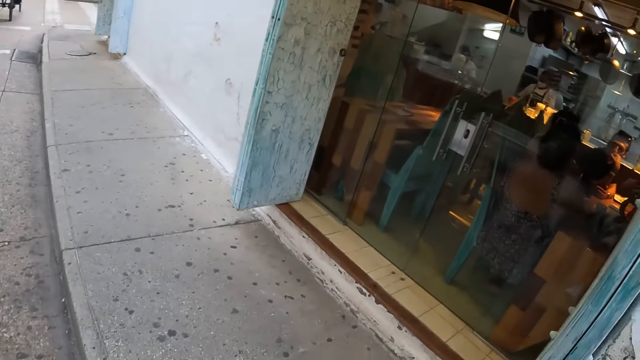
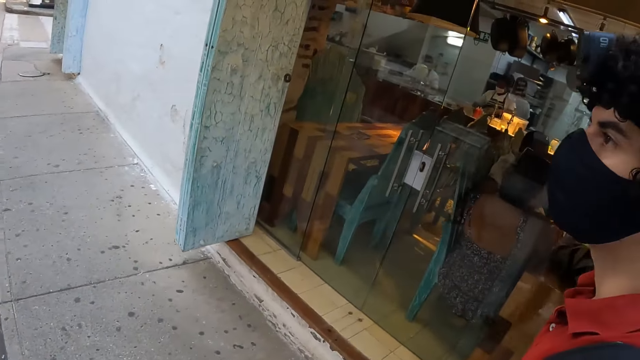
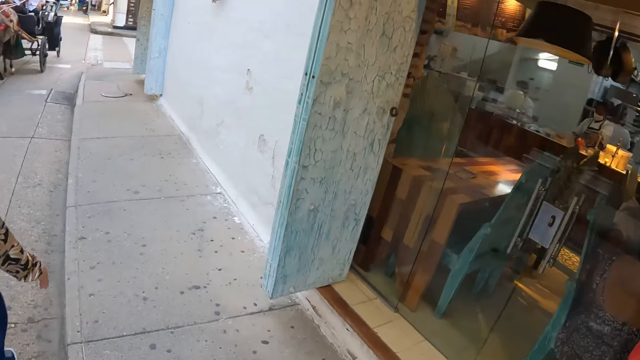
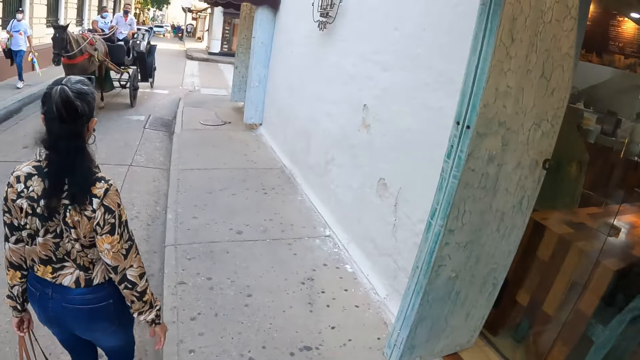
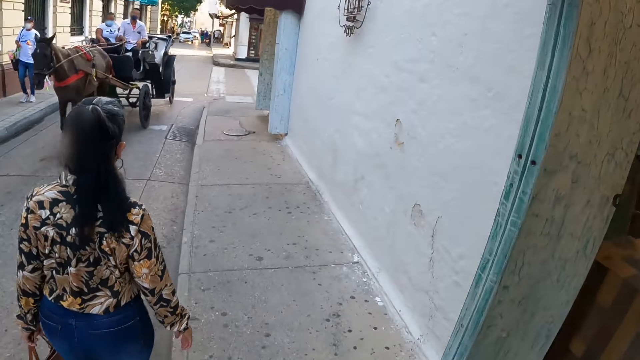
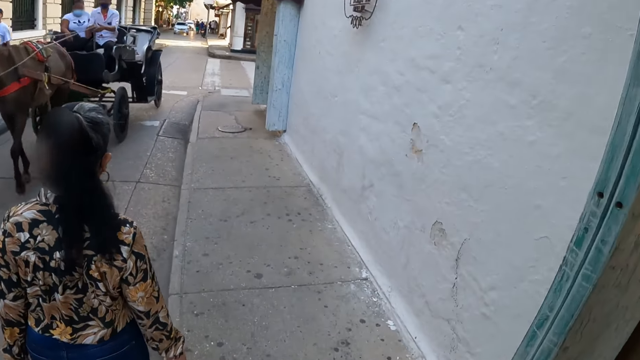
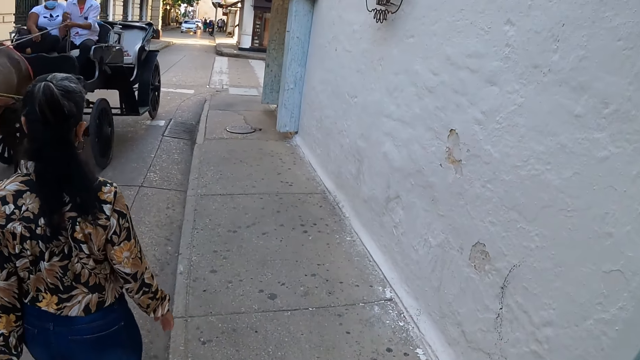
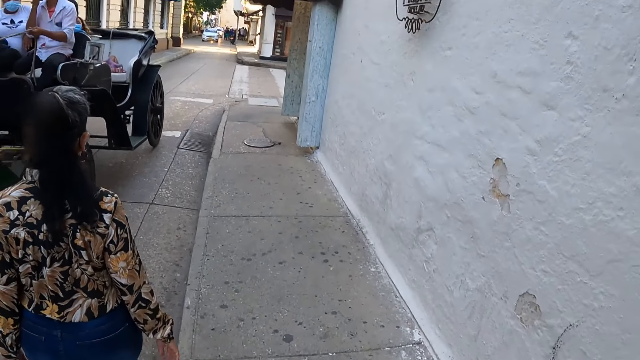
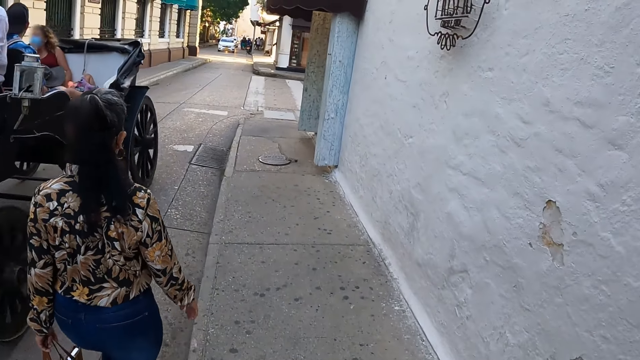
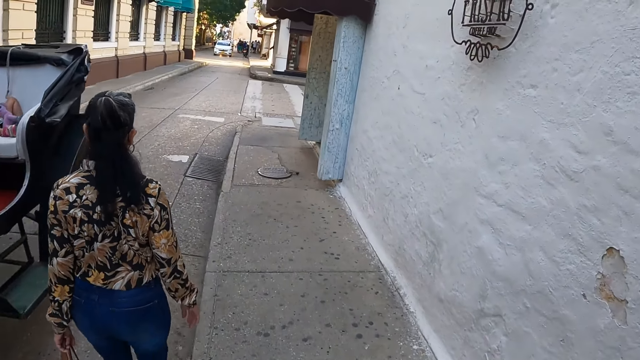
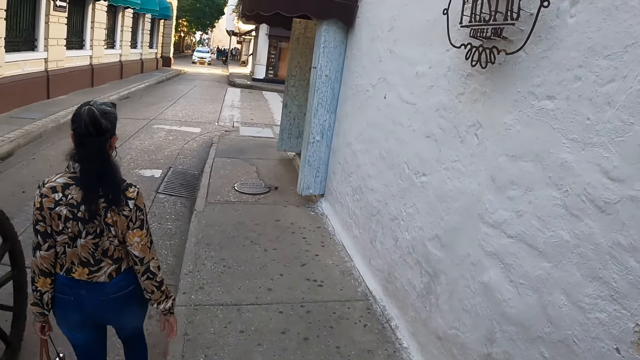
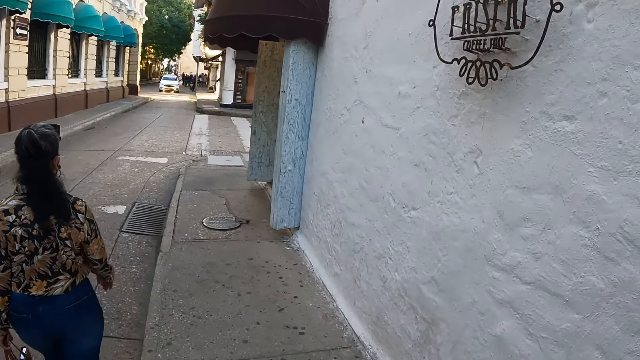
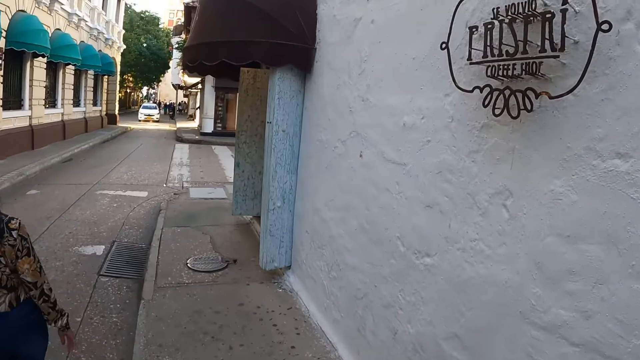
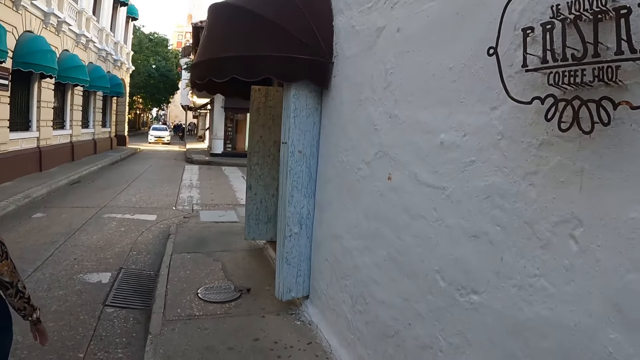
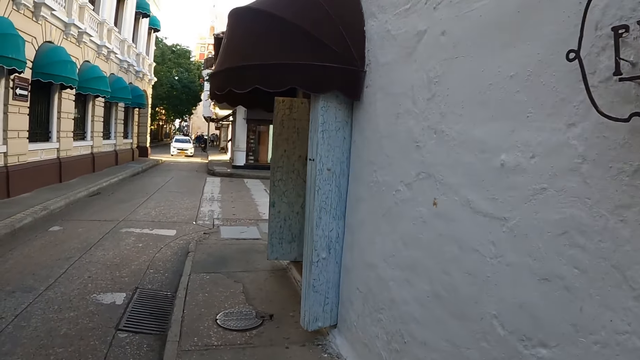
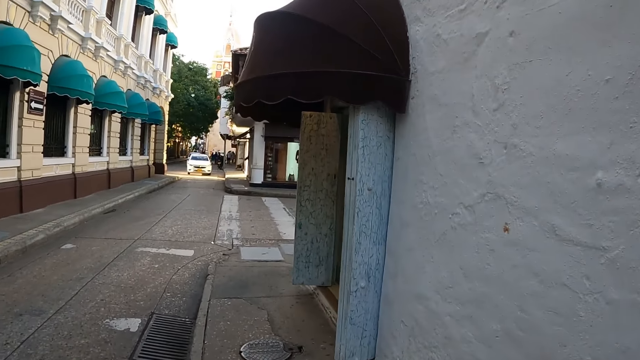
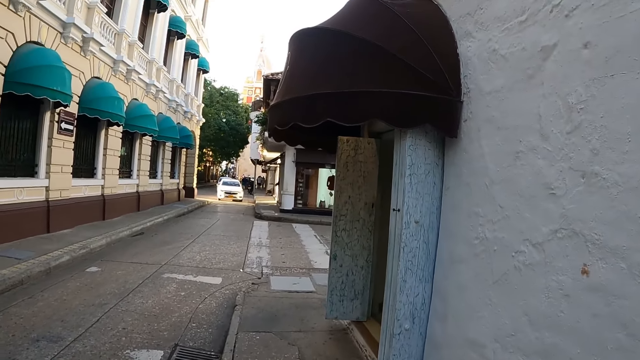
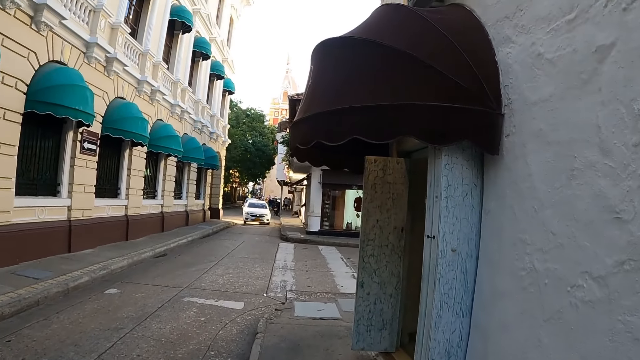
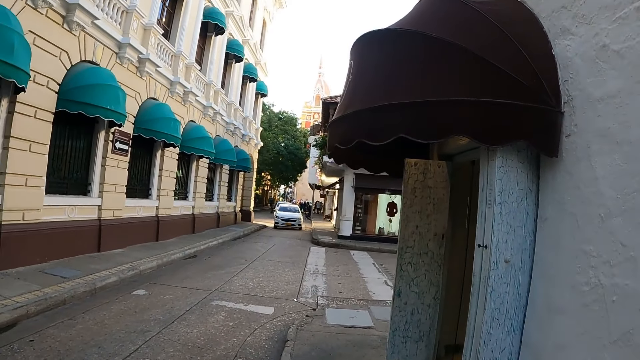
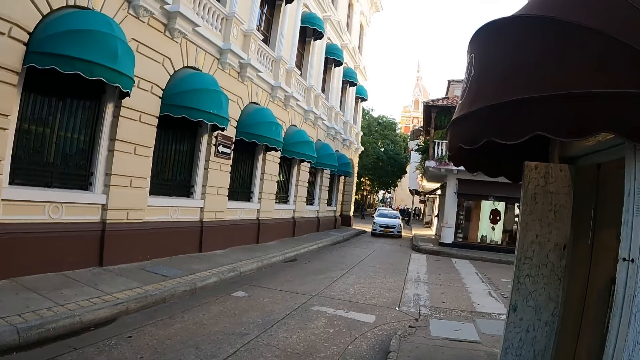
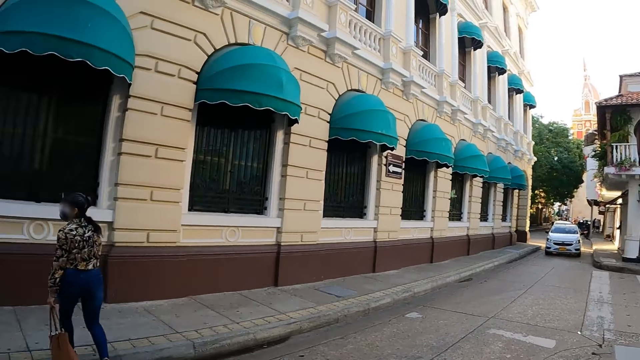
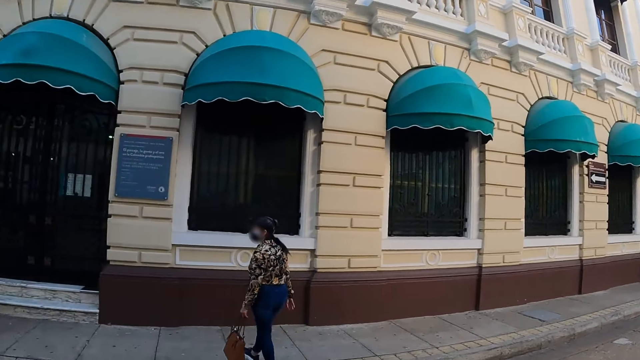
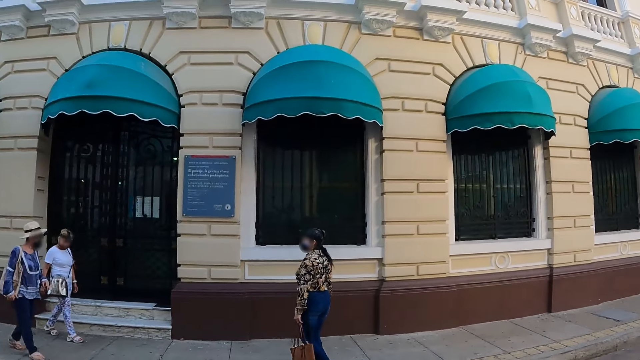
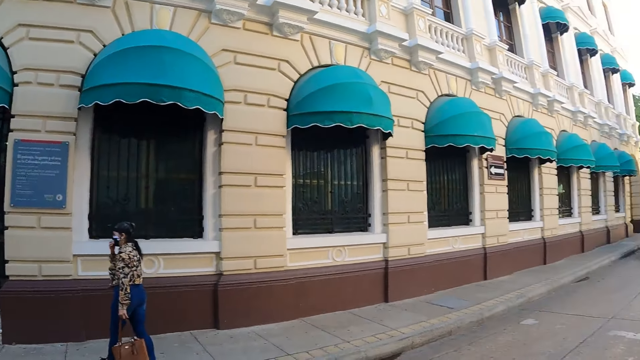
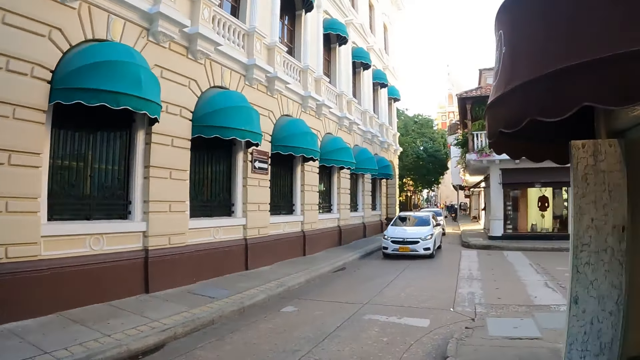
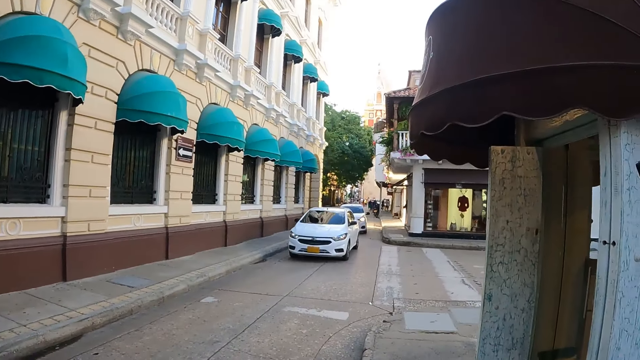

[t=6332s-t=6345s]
The camera wearer walks on the pavement. A man walks on the pavement. The camera wearer looks at the man, walks on the pavement and looks around. They look around.

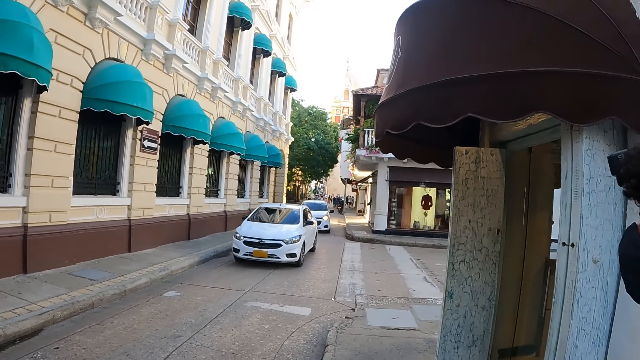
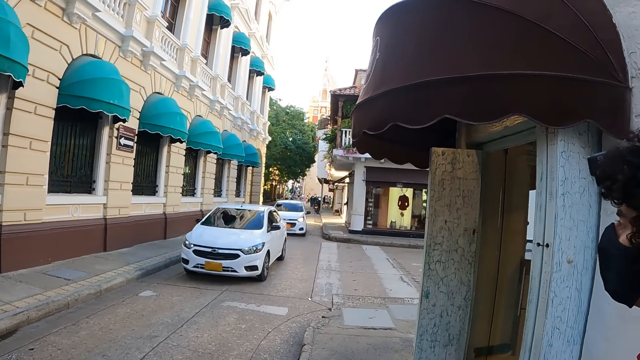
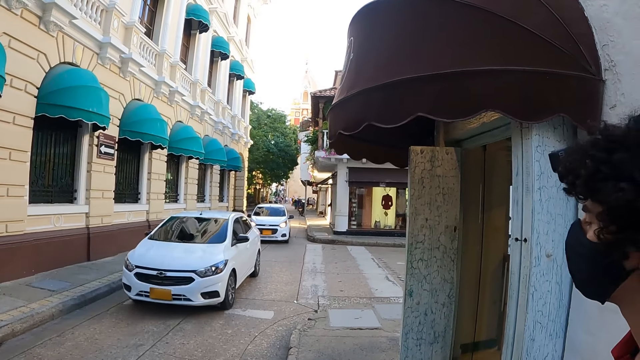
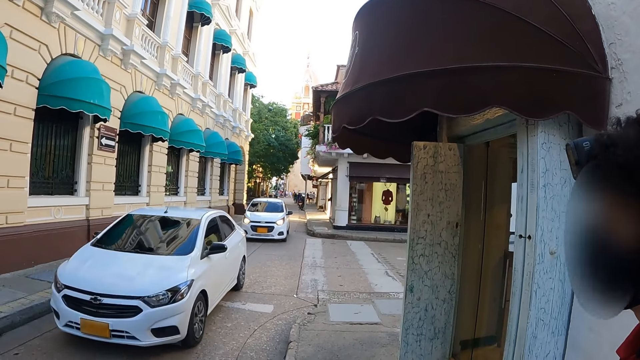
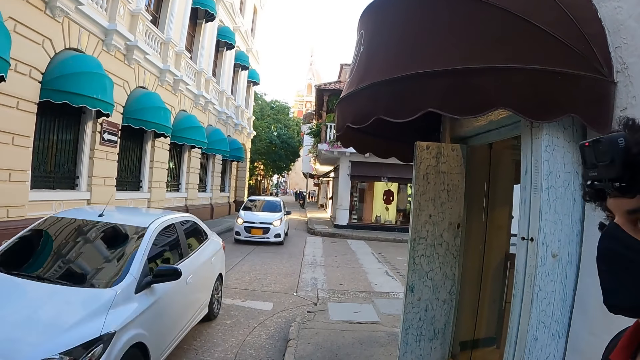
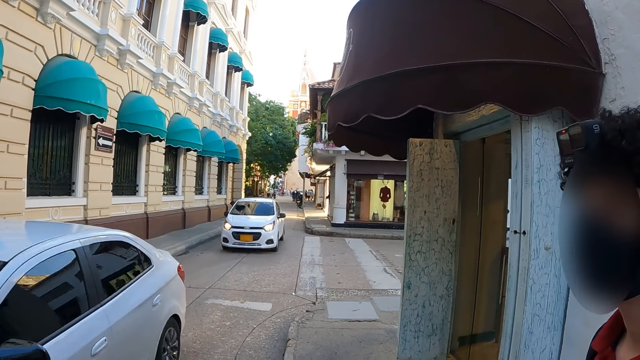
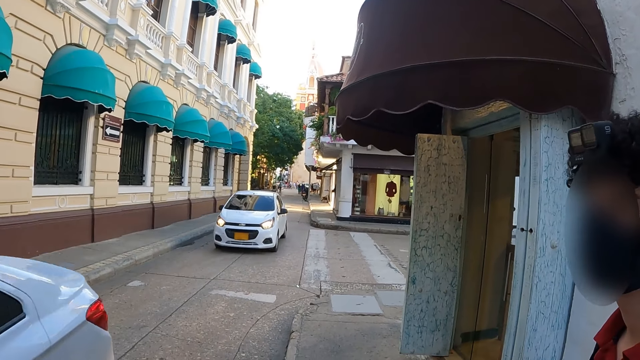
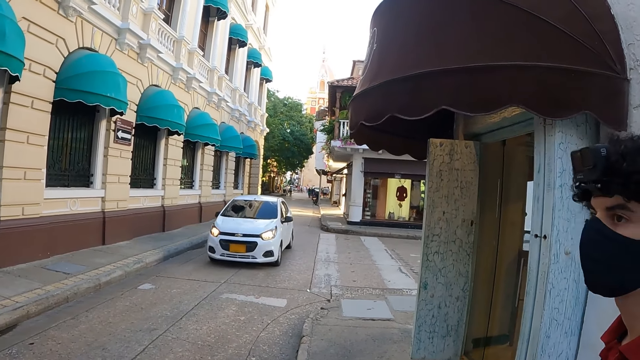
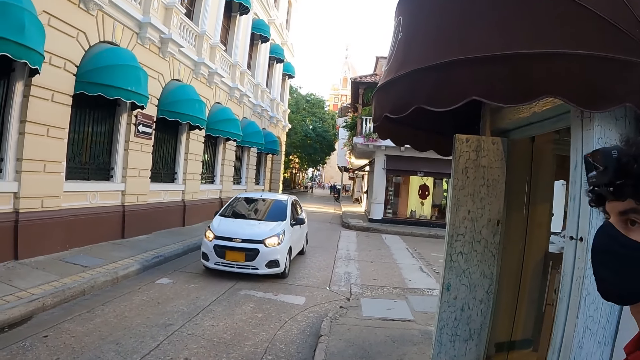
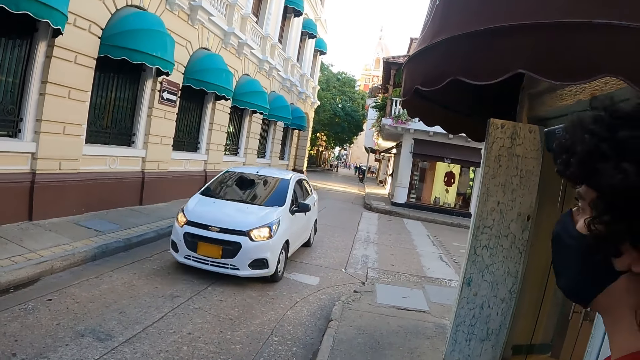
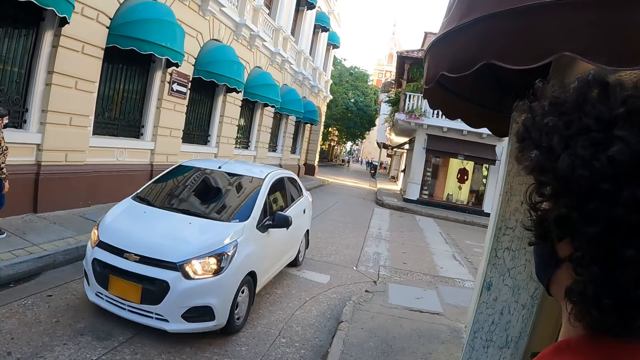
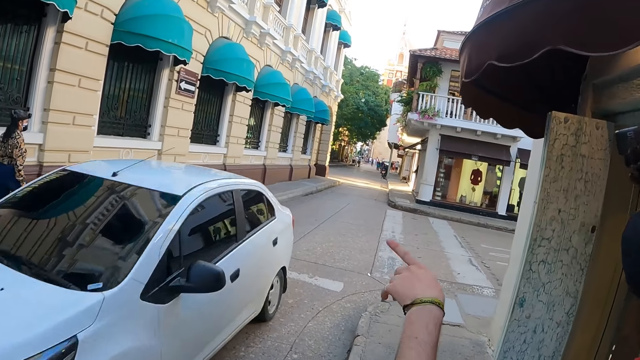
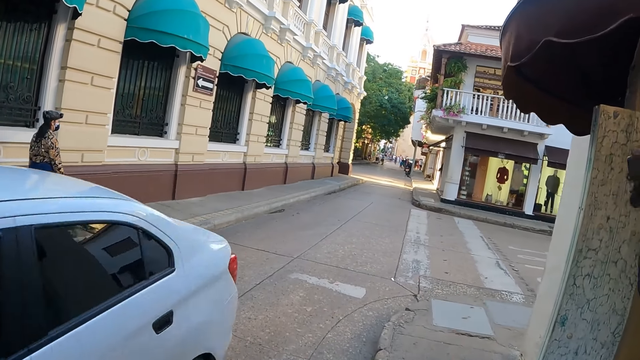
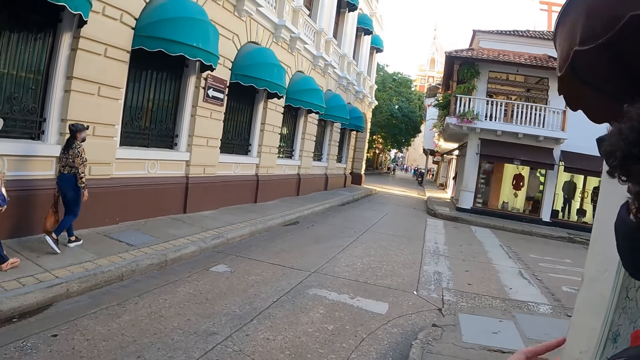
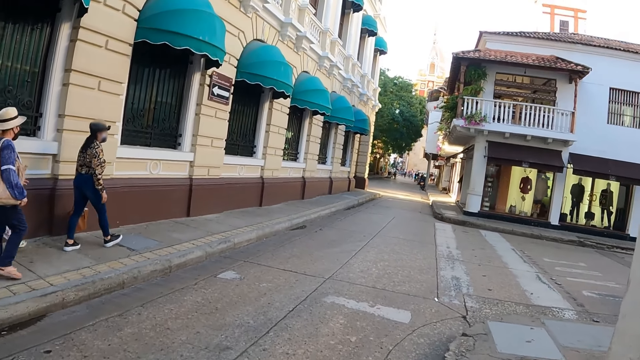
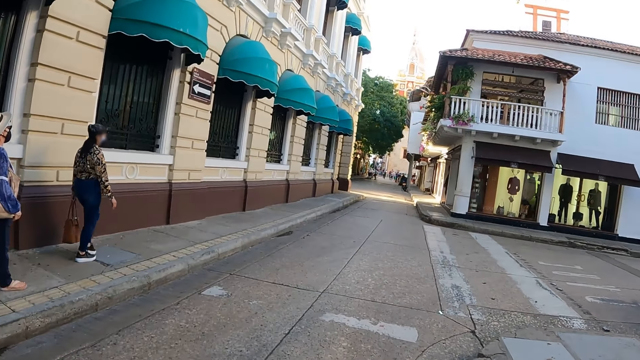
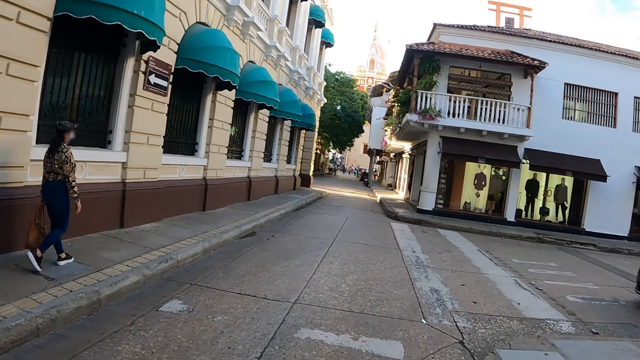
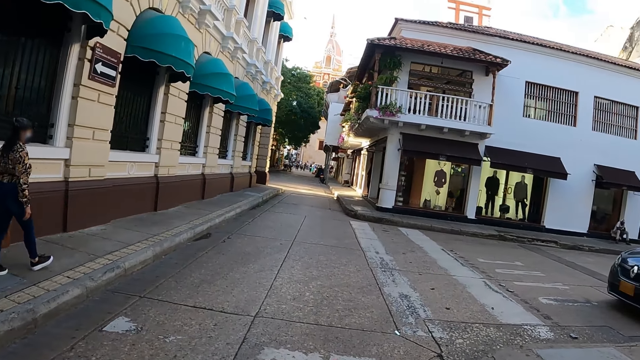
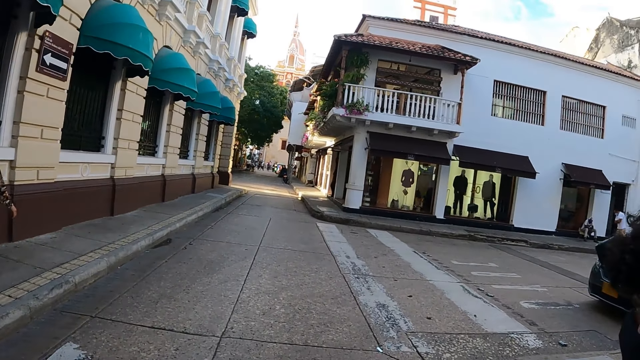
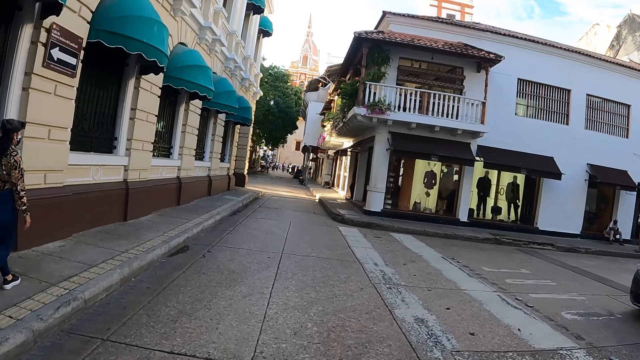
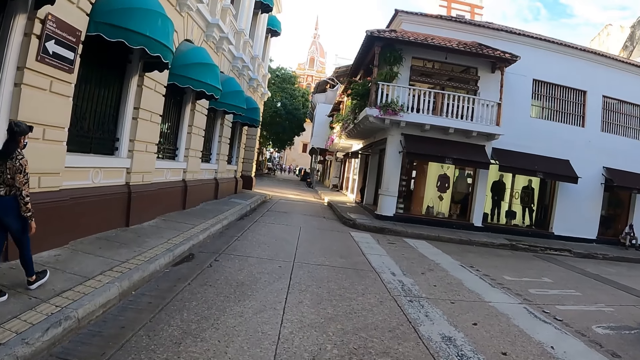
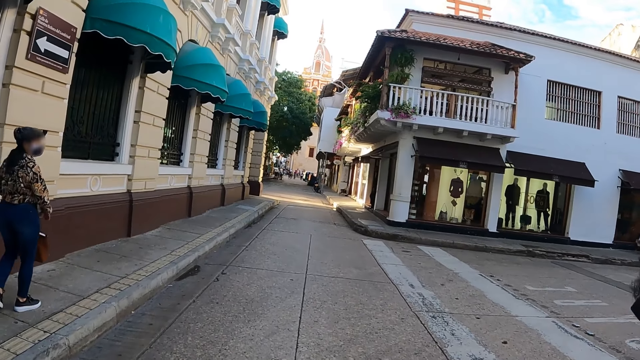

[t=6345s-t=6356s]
The camera wearer looks at a man and walks on the pavement. The man walks on the pavement and interacts with the camera wearer. The camera wearer walks on the pavement. The man walks on the pavement. The camera wearer walks on the road.
